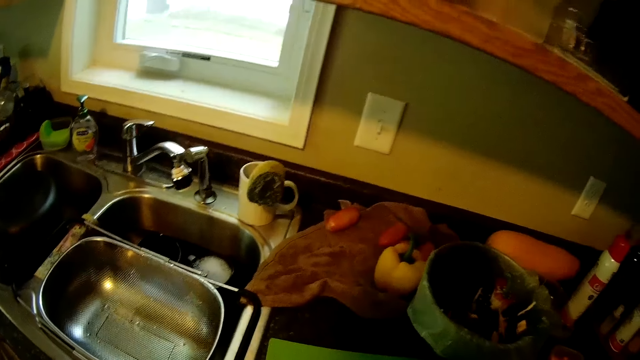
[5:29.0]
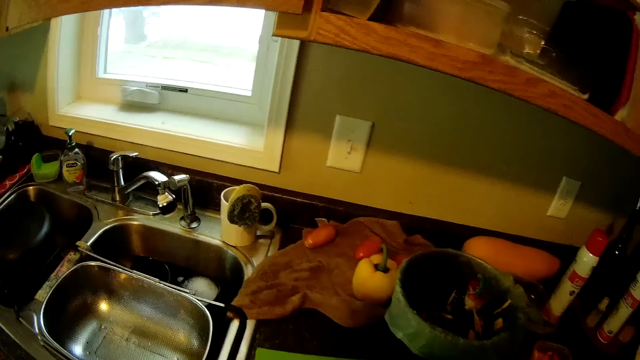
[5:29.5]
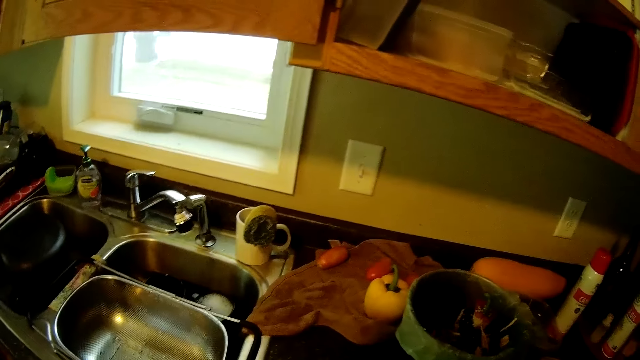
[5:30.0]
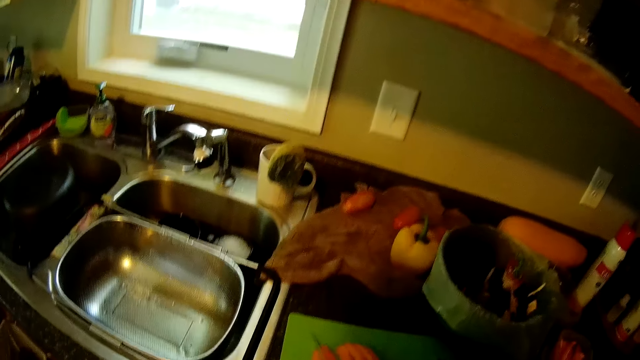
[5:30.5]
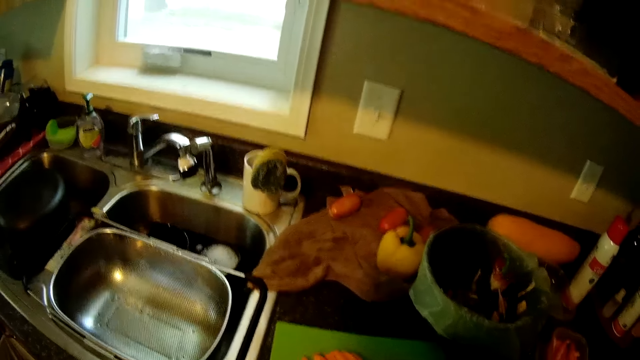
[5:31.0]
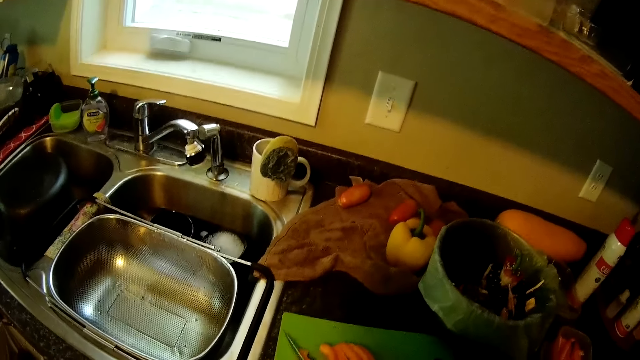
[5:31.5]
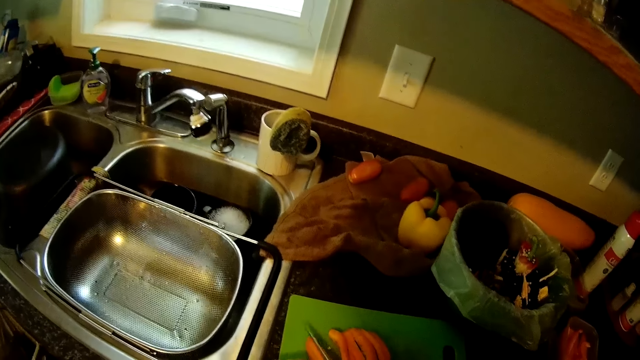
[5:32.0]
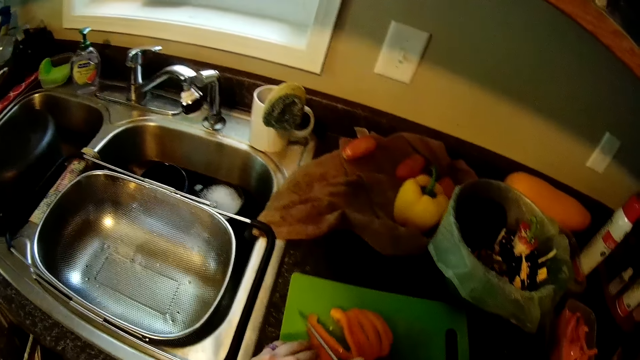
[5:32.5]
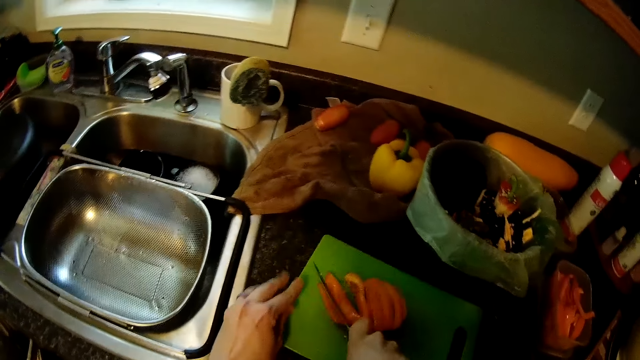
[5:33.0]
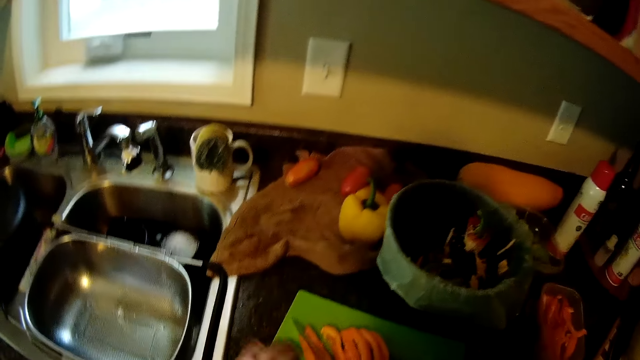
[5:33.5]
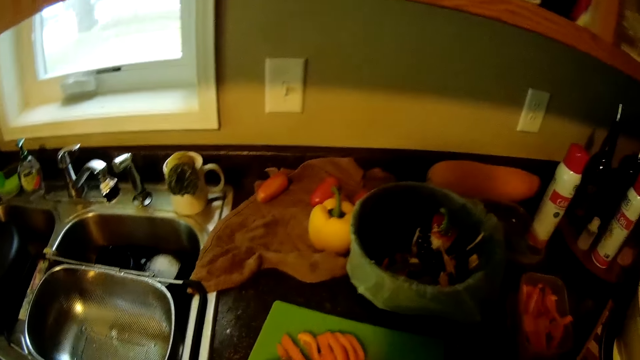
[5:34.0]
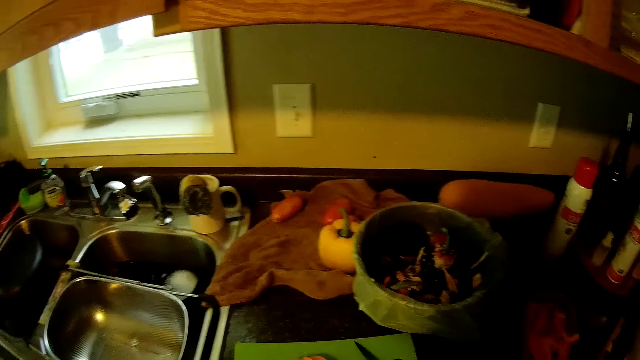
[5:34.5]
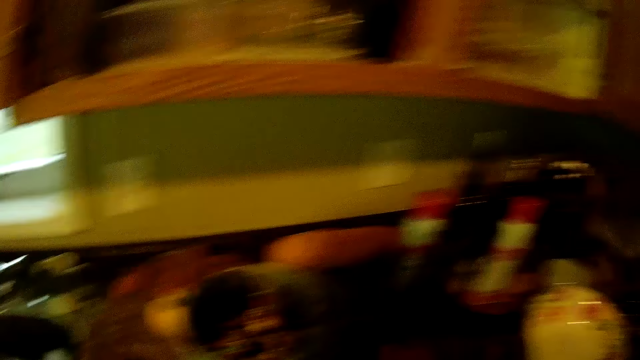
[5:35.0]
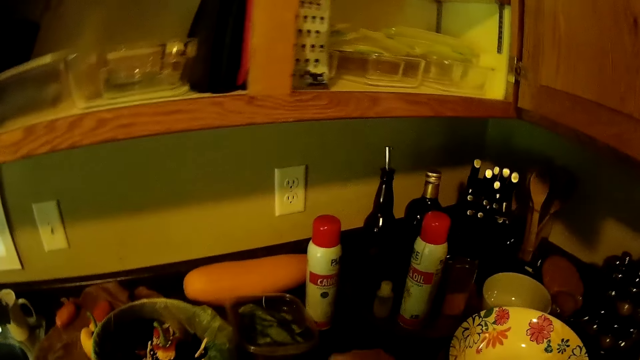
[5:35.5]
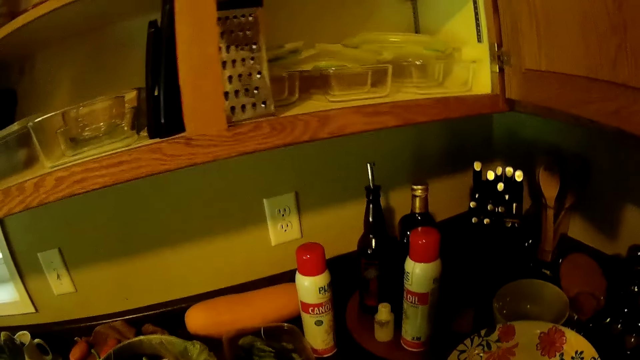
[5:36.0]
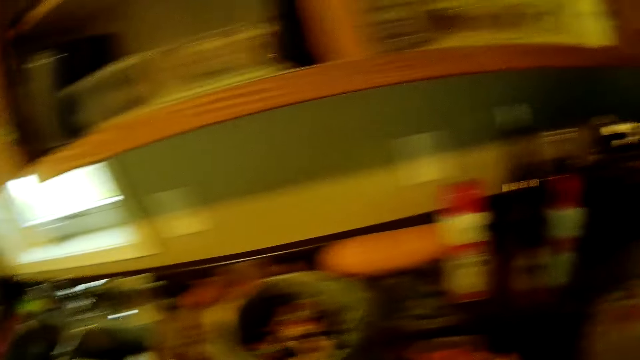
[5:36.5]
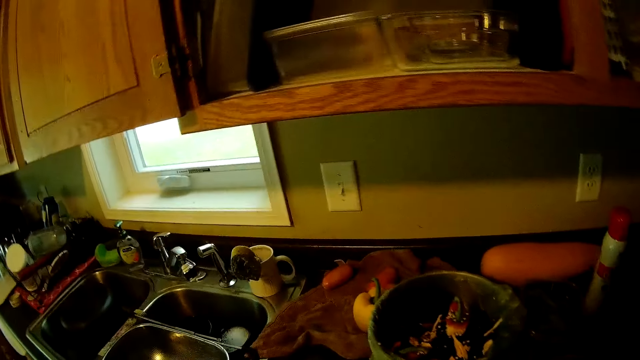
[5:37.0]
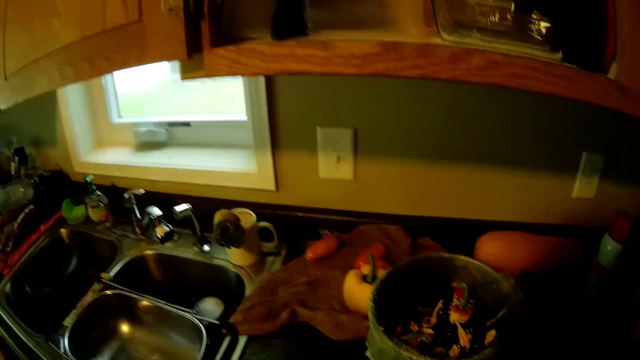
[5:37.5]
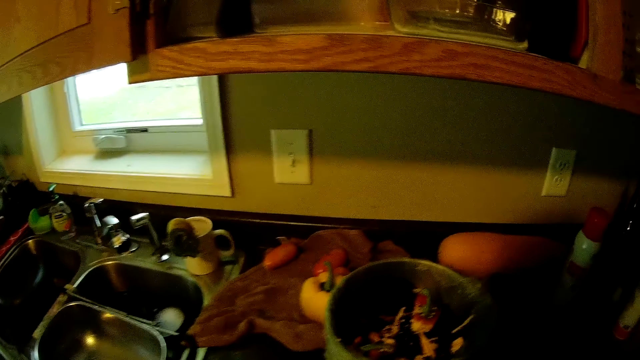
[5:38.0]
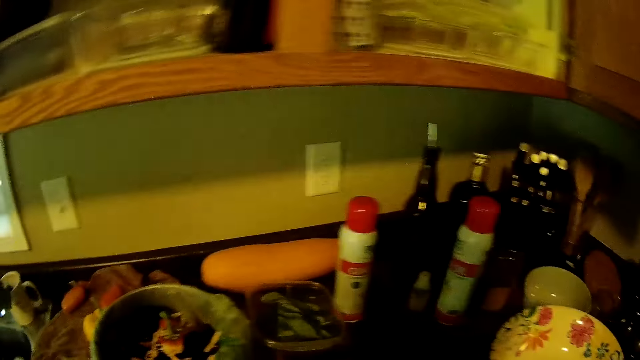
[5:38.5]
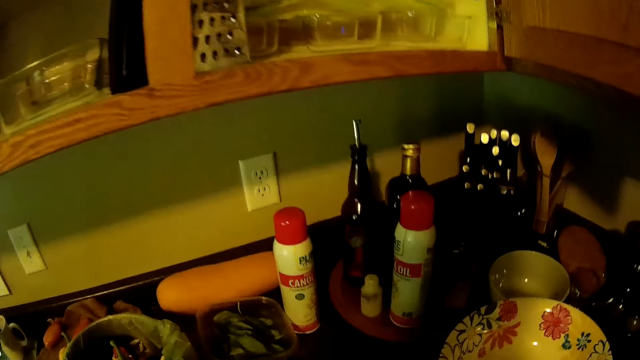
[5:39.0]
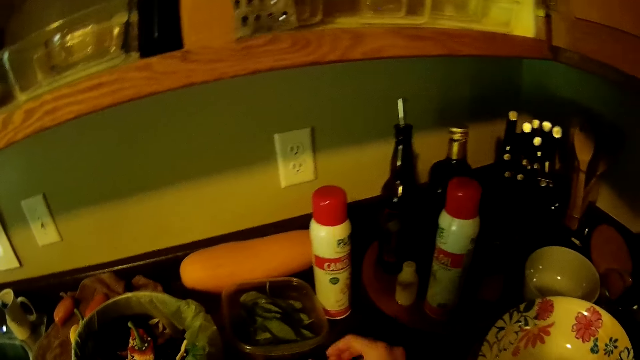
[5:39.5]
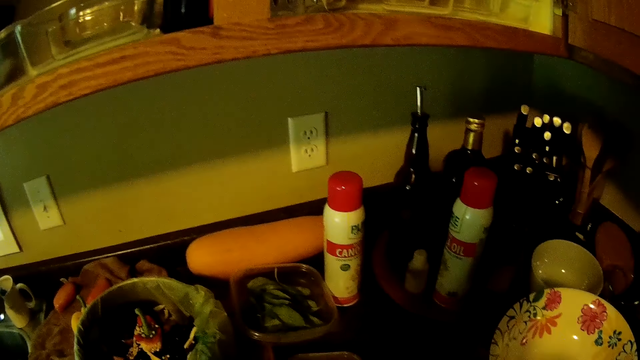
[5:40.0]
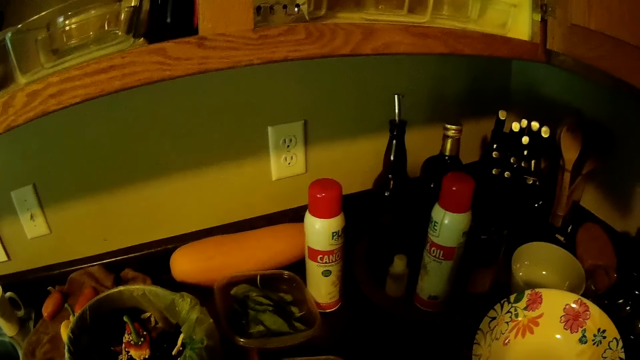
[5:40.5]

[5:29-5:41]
The camera wearer moves in the kitchen. They put the sliced orange ball pepper in a container on the kitchen slab.

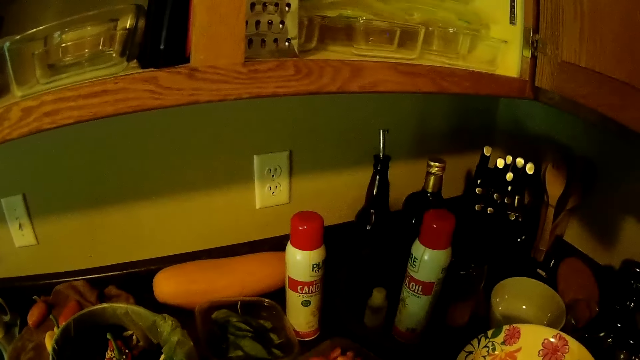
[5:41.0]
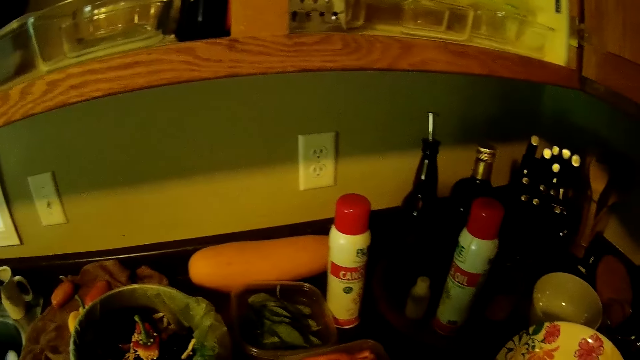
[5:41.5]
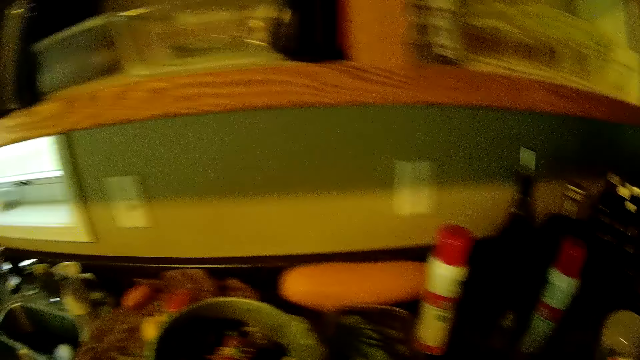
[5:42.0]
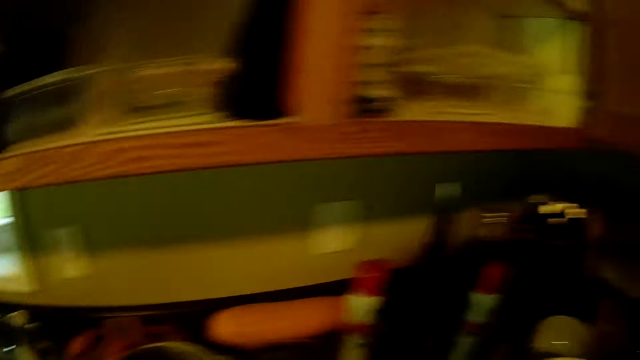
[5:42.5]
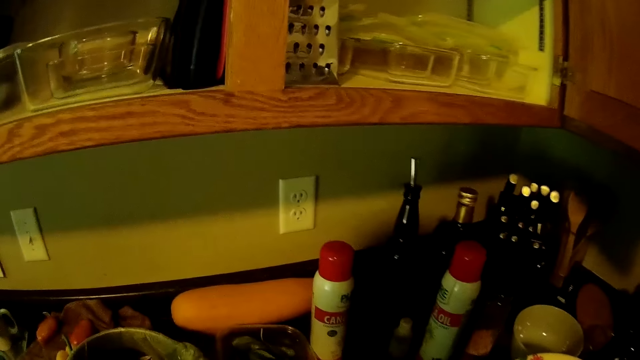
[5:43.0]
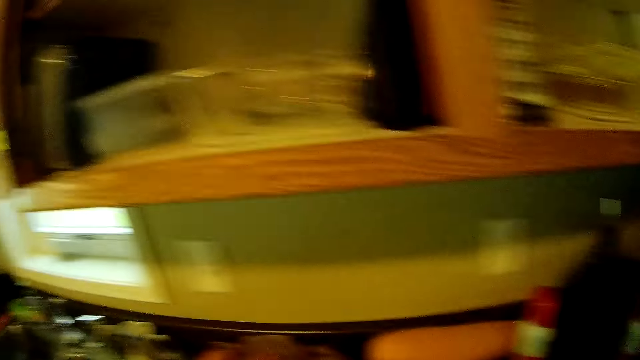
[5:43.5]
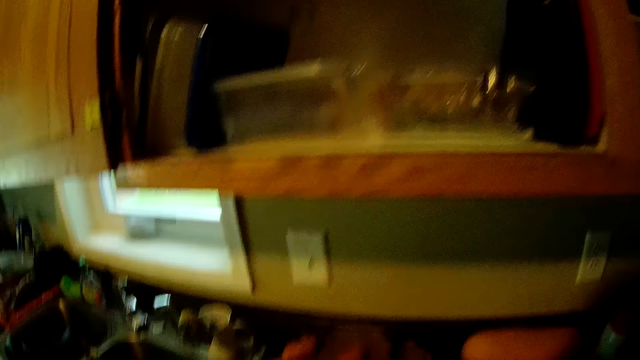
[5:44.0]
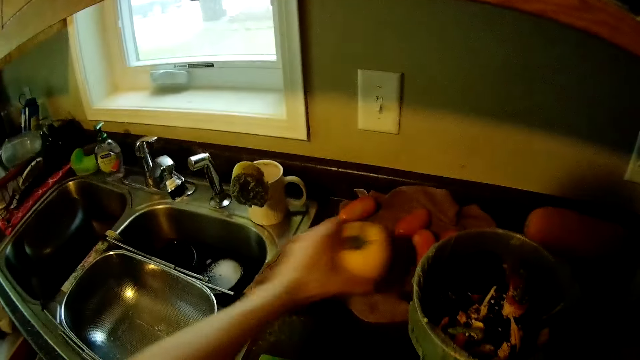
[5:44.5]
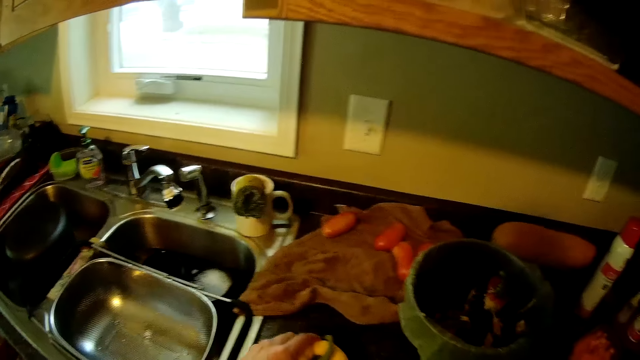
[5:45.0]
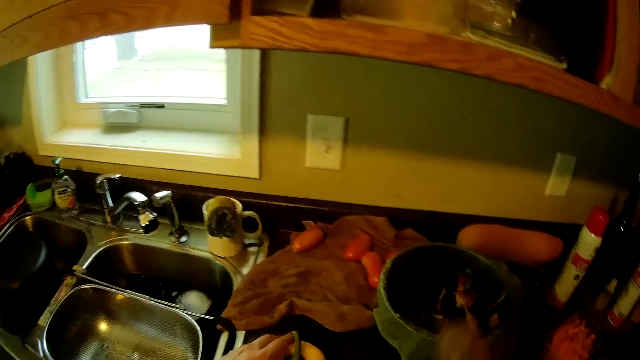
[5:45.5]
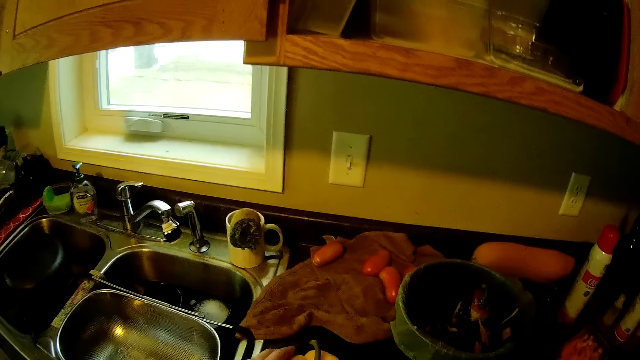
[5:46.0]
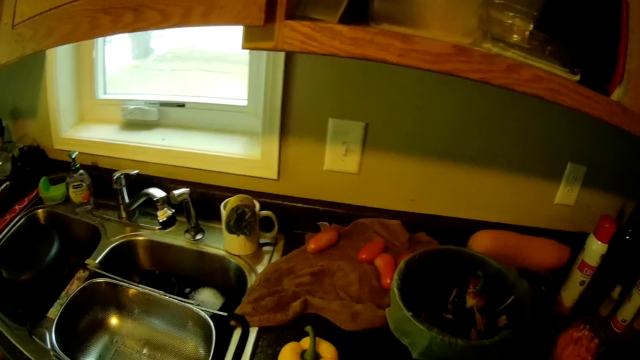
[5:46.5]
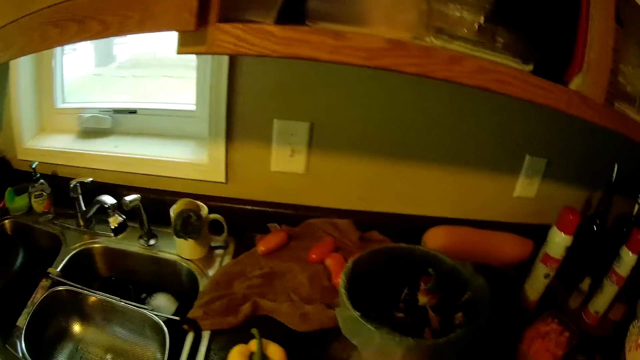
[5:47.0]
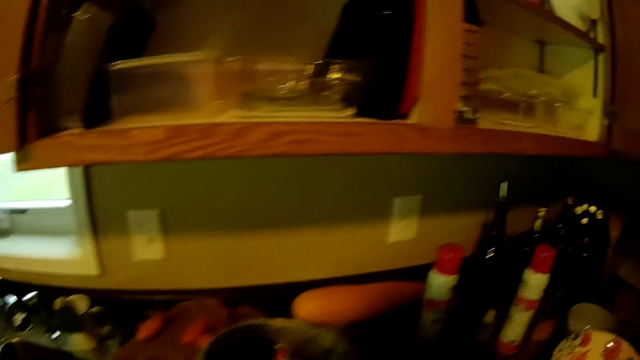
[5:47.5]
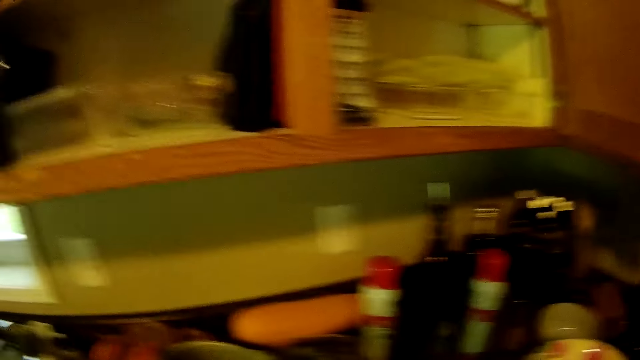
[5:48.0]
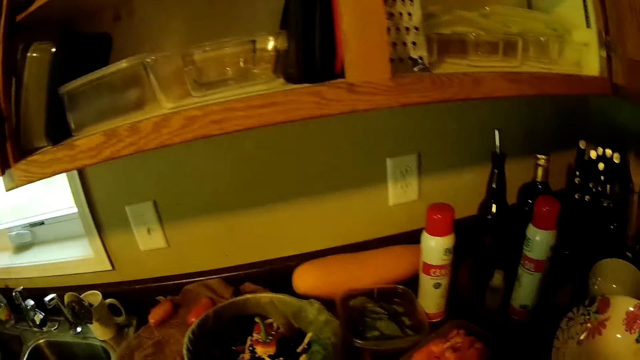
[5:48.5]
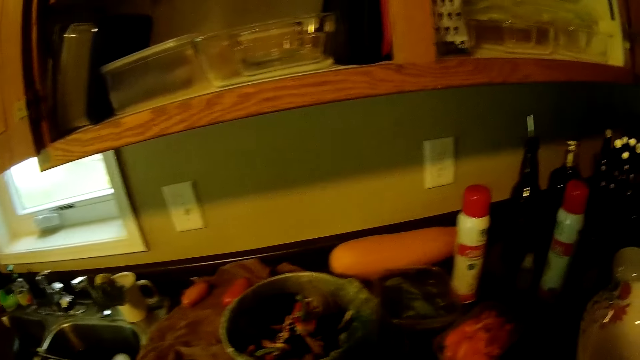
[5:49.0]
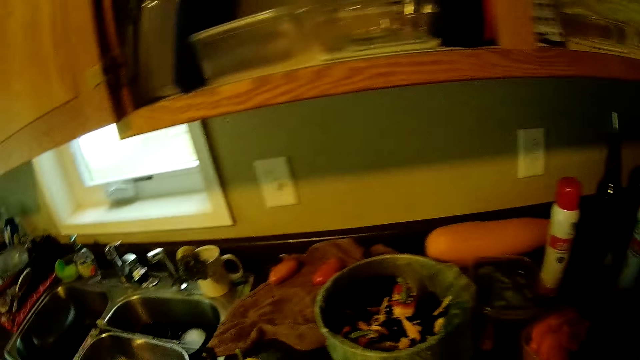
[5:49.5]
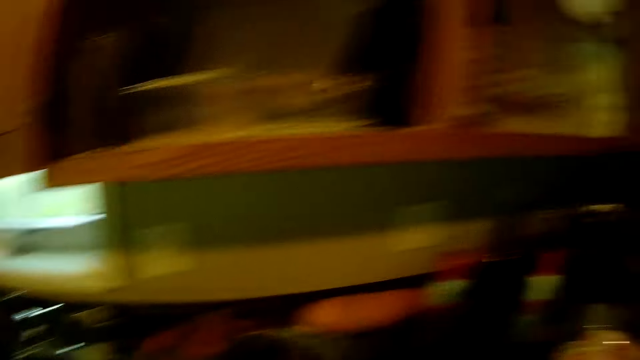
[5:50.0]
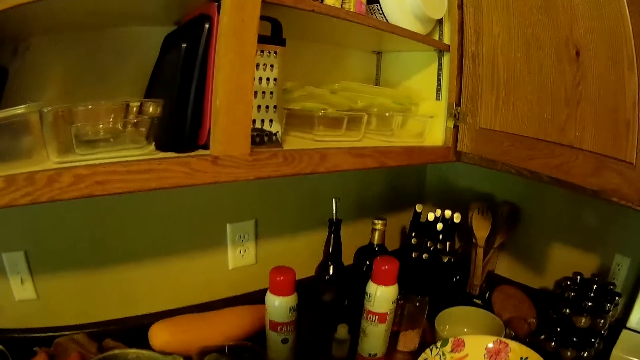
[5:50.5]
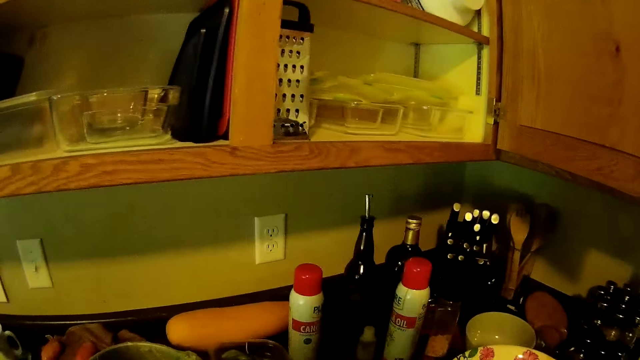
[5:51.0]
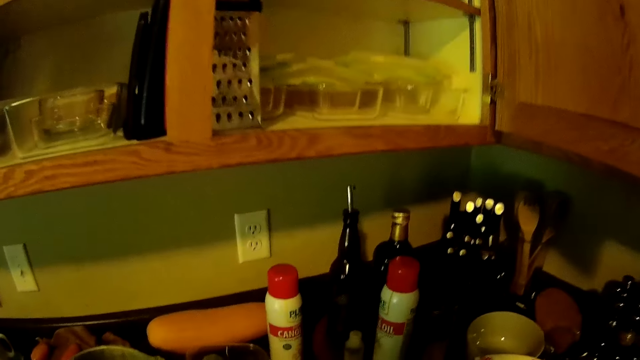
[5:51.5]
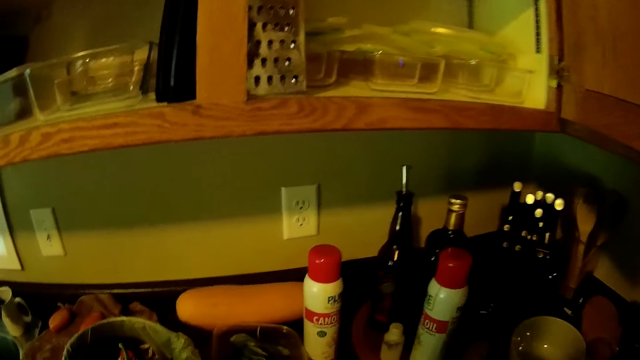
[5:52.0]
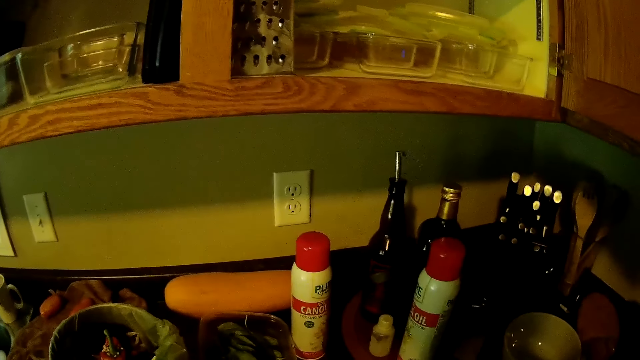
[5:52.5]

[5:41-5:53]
The camera wearer picks up a pepper. She moves the yellow ball pepper from the kitchen slab with her left hand to the chopping board. She moves around the kitchen. She cuts the pepper. She moves around the kitchen.
